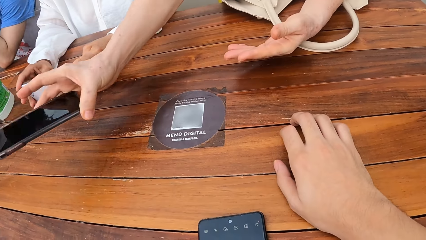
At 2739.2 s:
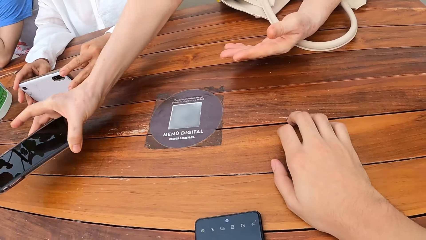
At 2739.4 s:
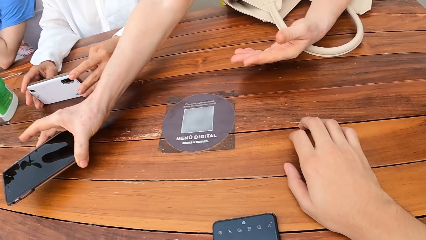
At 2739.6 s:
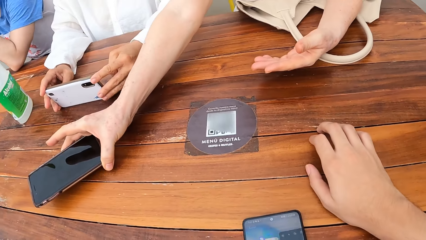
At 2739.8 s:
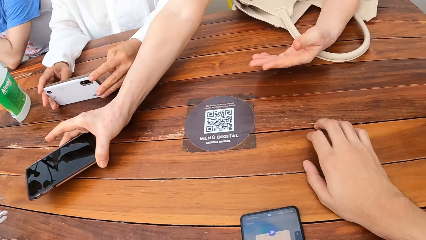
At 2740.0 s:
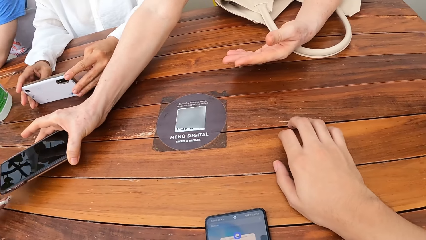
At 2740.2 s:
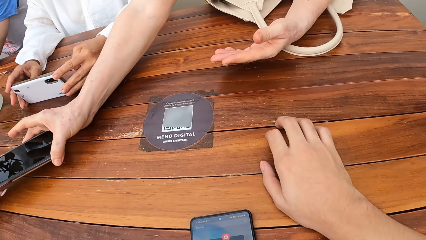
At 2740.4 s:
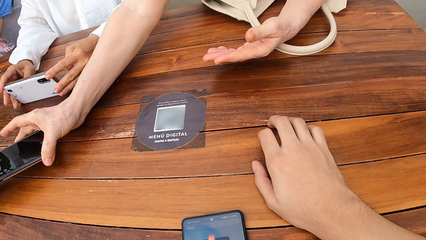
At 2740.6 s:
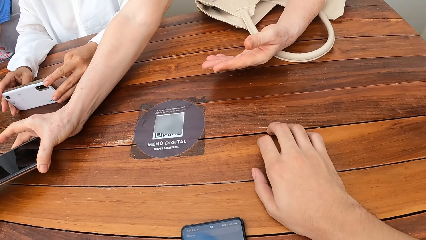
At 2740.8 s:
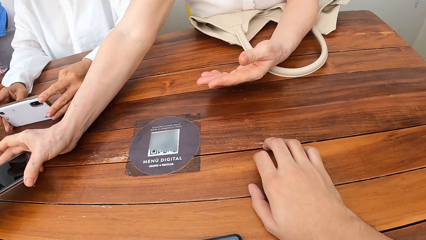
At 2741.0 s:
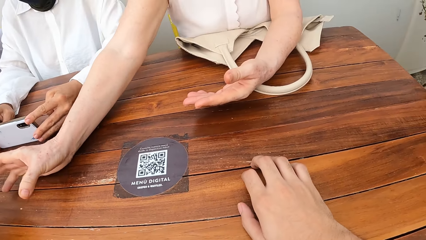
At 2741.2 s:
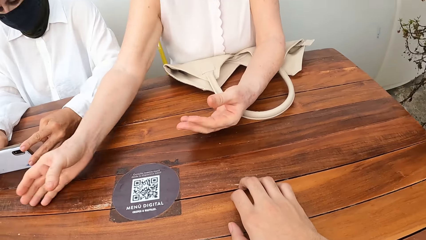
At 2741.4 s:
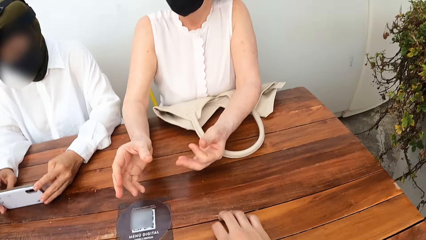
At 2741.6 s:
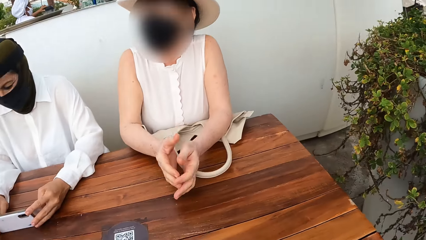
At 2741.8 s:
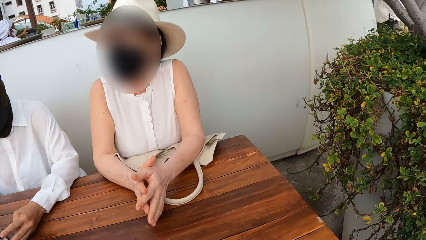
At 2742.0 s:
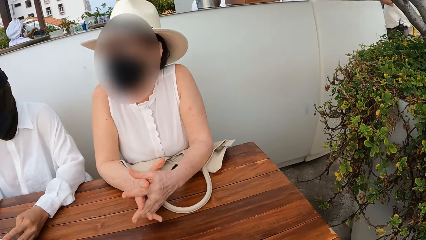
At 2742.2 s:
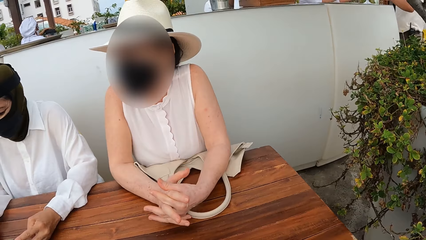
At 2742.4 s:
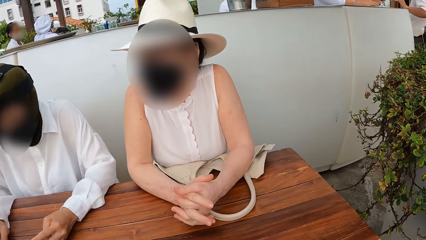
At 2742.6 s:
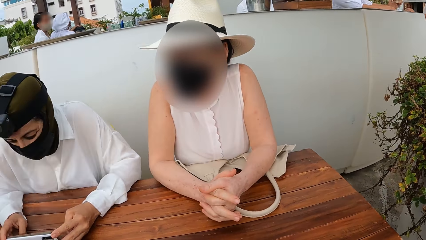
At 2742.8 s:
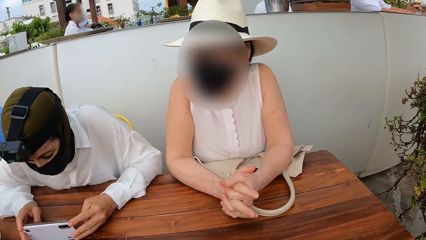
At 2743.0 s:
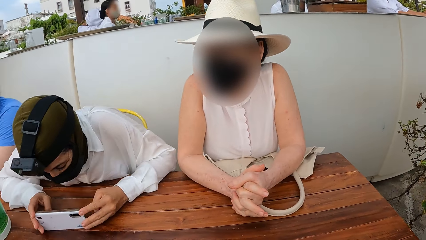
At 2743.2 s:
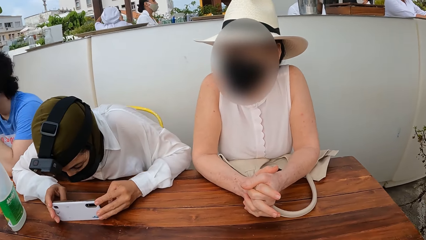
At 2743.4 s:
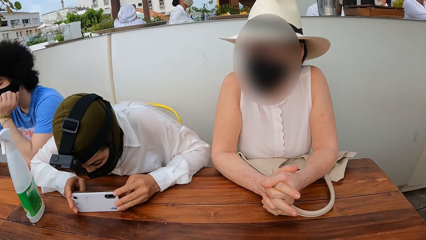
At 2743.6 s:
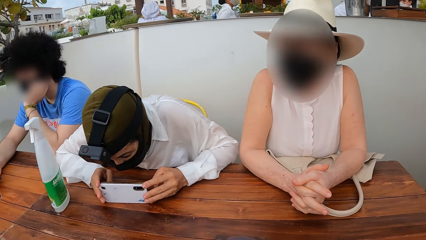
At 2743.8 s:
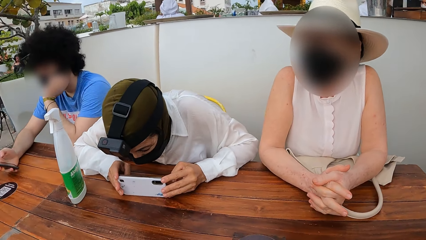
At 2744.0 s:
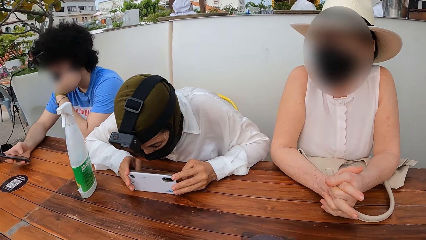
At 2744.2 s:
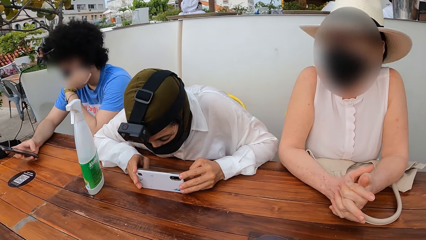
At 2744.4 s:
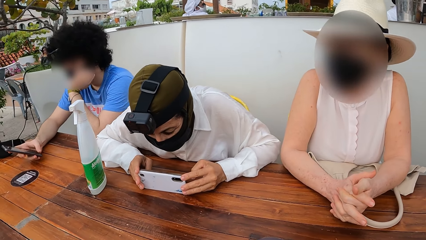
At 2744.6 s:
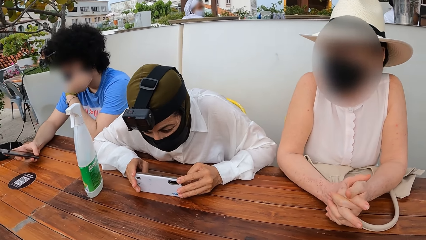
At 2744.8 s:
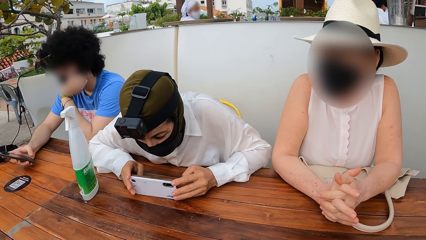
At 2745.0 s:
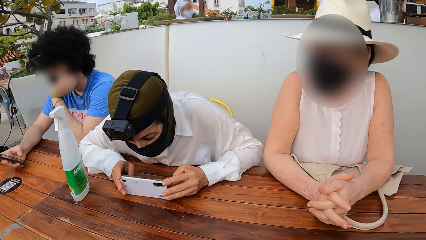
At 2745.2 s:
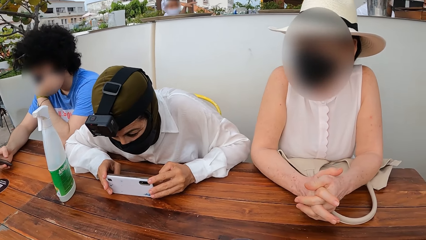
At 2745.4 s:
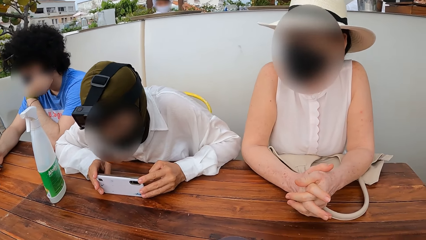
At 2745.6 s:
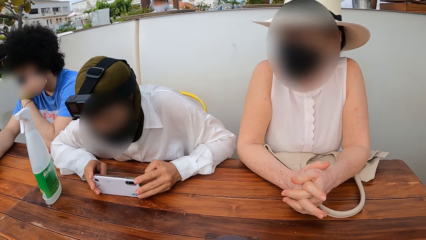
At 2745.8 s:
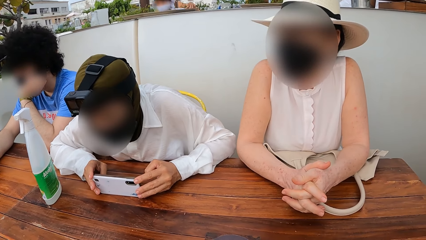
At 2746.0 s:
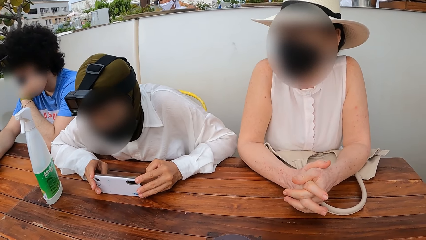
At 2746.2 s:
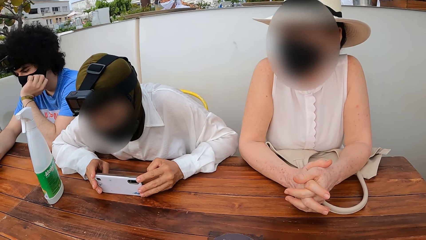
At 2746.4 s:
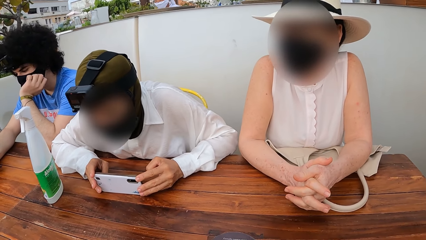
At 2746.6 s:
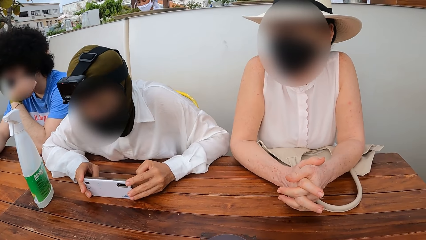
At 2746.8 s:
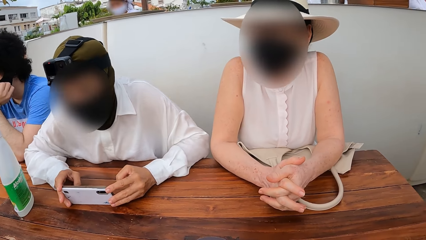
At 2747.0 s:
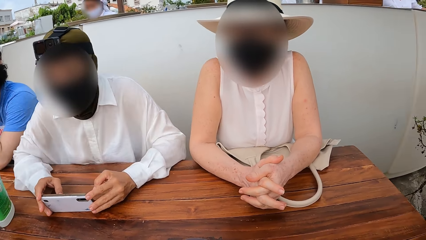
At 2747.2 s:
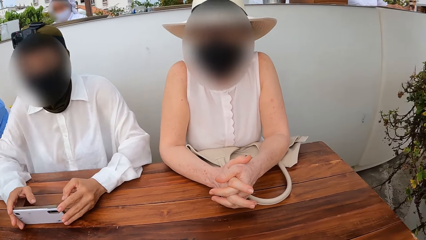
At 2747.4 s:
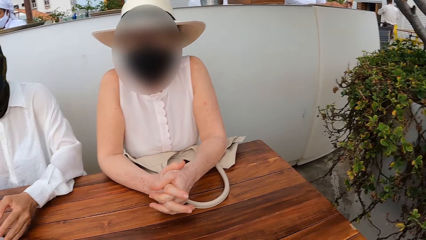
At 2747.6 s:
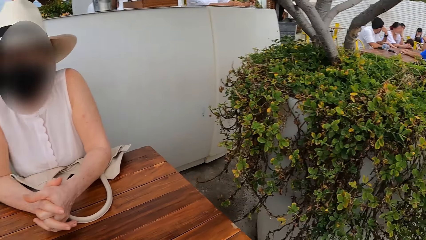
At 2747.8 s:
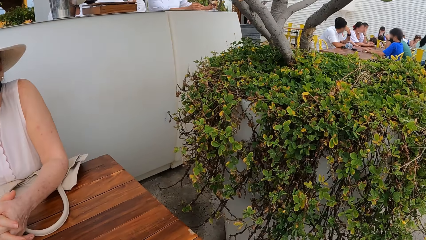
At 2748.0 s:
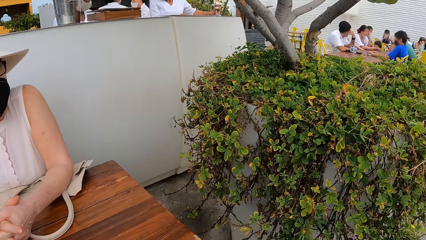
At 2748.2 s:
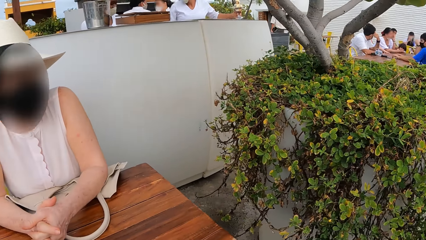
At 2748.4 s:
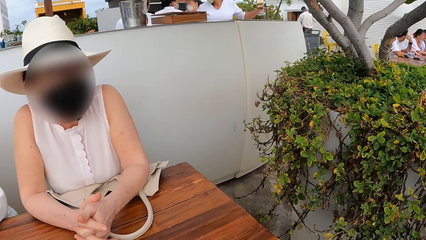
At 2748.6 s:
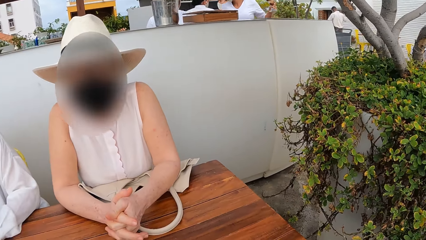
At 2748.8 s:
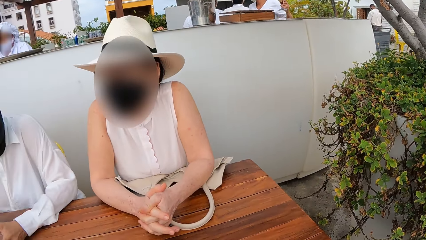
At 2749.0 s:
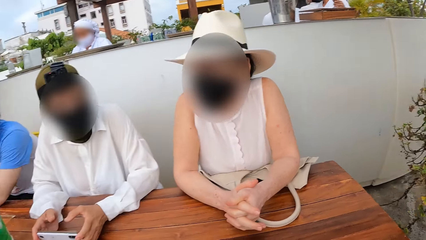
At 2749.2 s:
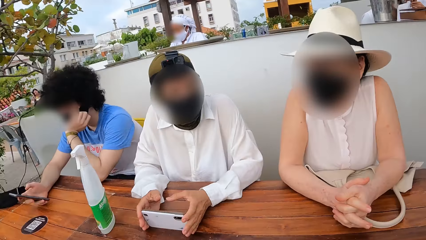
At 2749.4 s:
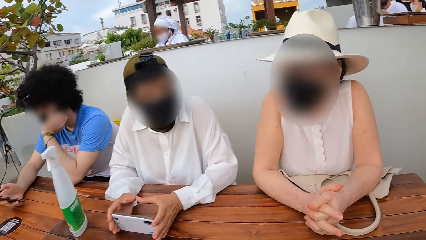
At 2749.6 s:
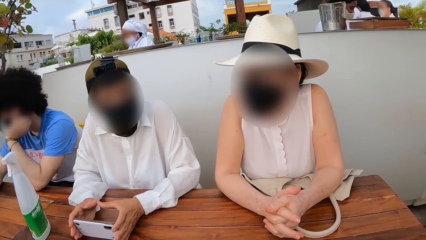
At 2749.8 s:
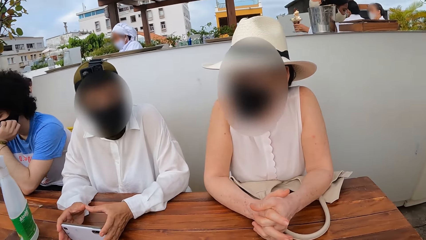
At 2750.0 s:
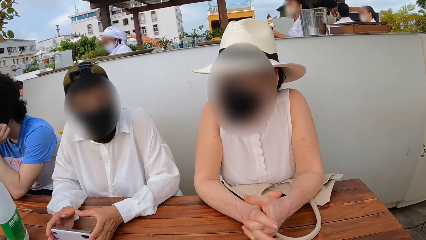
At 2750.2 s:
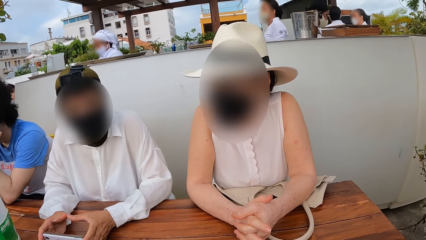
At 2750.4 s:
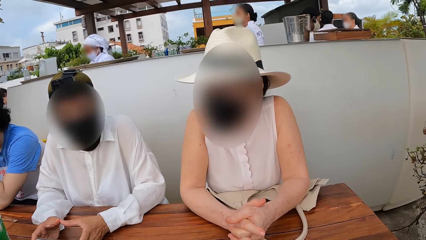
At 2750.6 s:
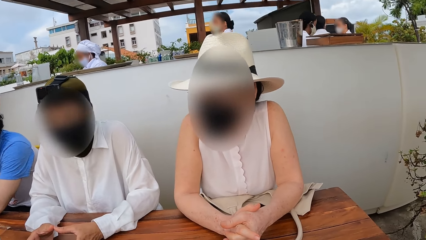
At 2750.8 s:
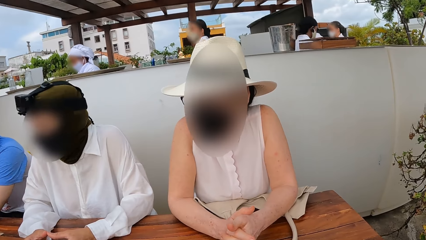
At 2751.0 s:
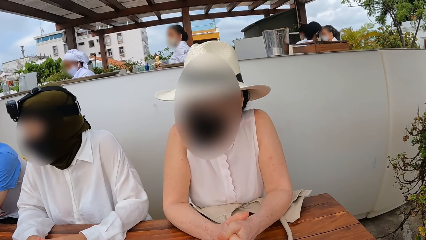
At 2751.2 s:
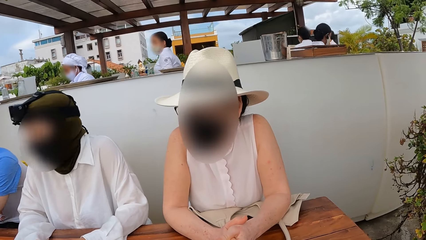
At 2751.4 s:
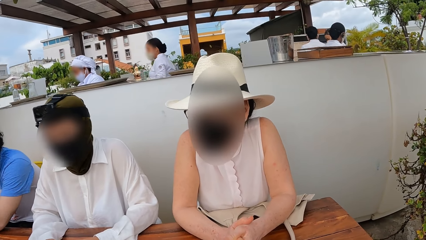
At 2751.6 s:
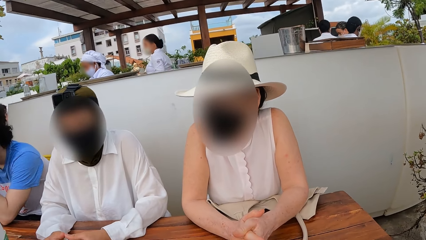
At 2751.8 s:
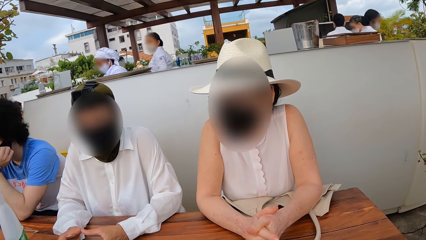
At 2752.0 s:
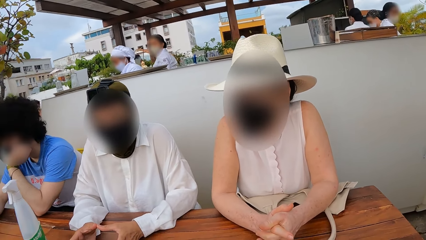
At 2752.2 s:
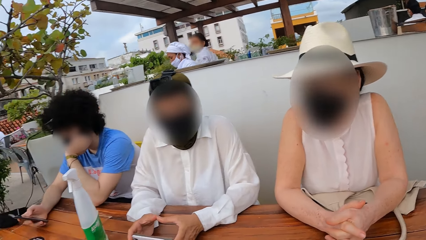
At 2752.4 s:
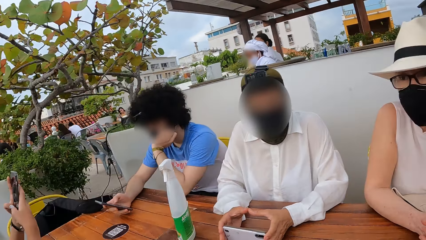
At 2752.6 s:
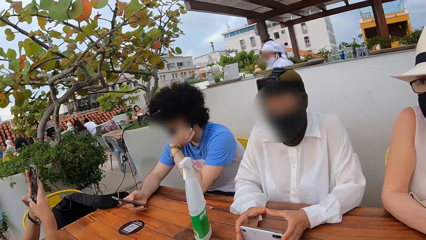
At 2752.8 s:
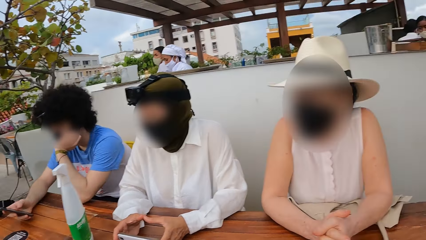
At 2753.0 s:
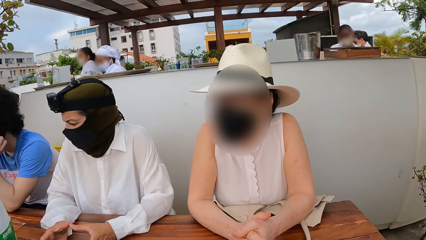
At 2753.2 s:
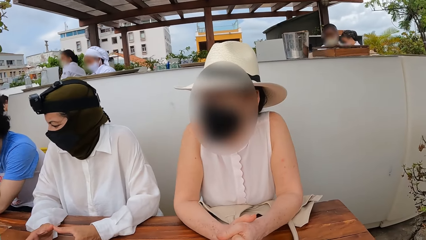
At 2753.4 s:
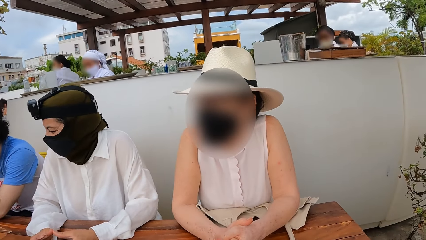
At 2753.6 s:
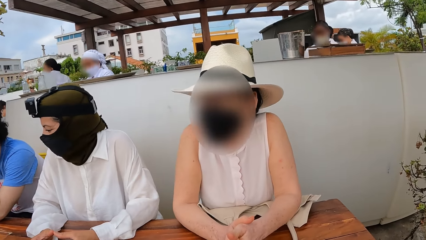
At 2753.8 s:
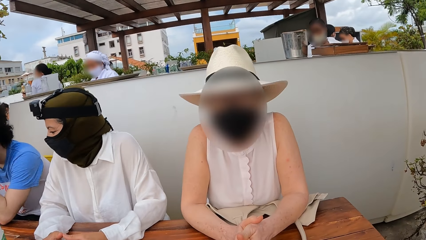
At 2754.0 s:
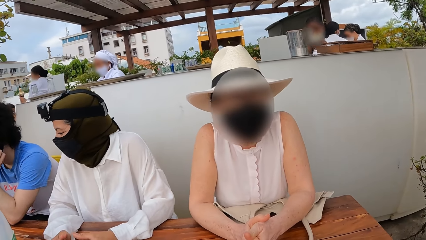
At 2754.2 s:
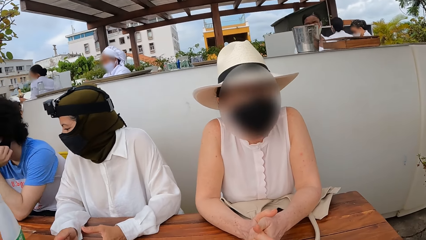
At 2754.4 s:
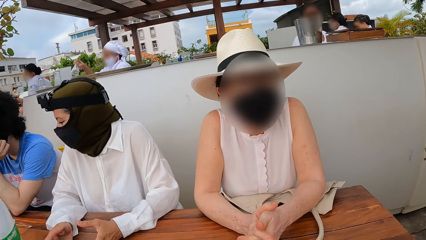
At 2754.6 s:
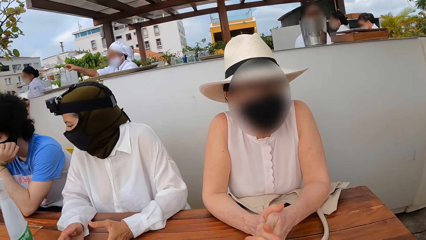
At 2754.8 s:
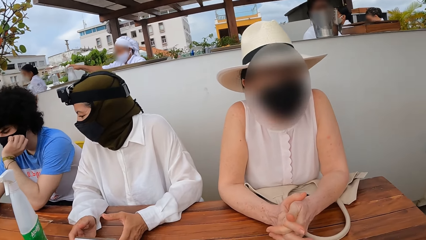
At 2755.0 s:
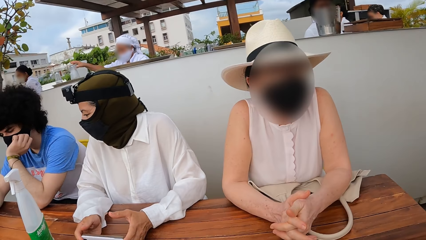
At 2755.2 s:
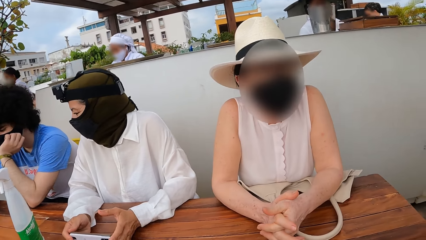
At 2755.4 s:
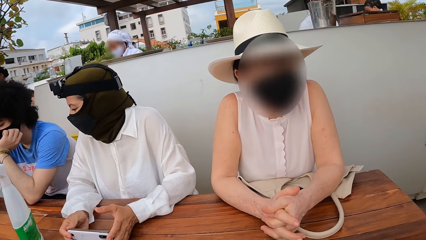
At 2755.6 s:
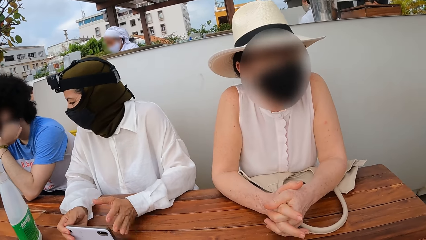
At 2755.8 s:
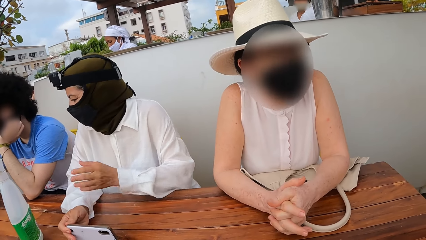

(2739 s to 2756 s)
A lady folds her hands on the table. Another lady looks at her phone. The camera wearer looks around.
